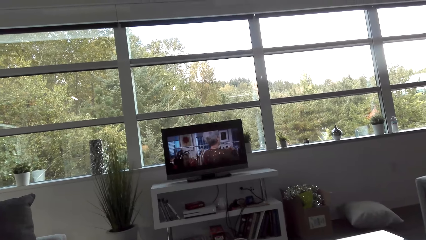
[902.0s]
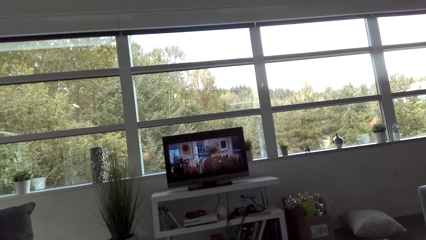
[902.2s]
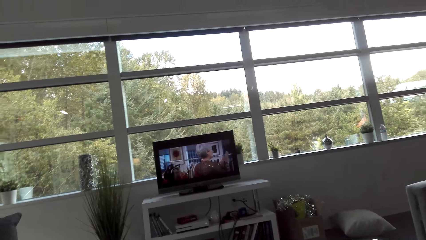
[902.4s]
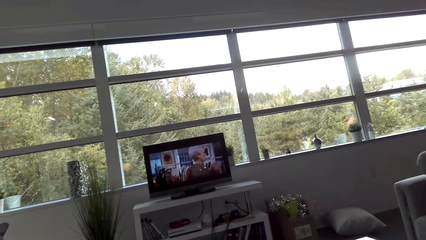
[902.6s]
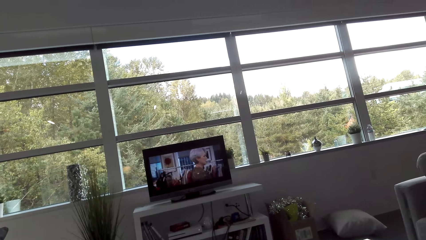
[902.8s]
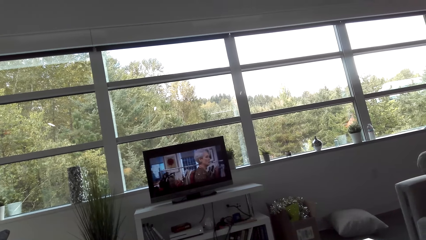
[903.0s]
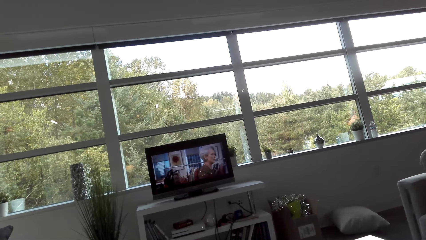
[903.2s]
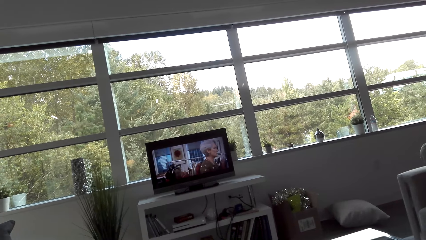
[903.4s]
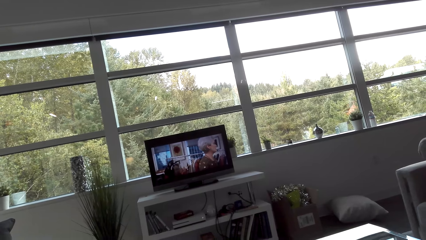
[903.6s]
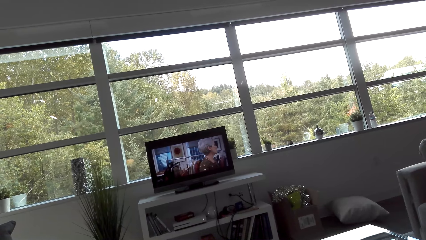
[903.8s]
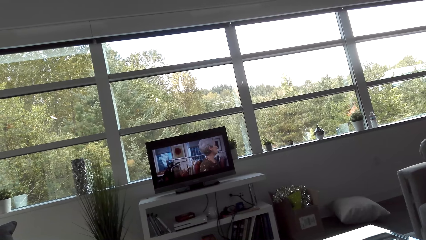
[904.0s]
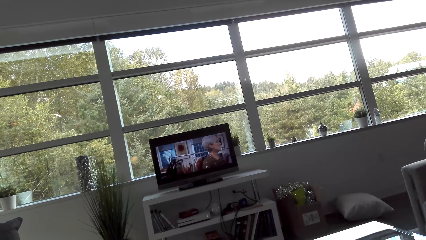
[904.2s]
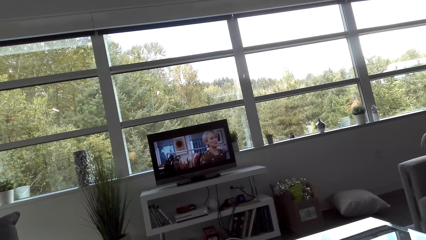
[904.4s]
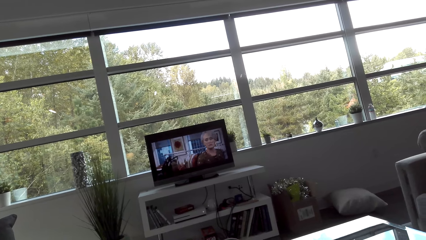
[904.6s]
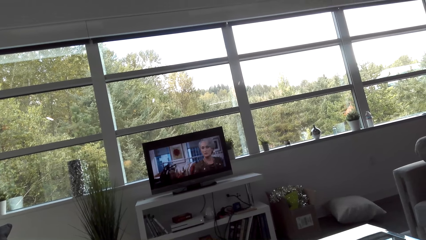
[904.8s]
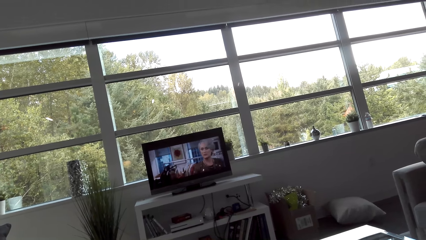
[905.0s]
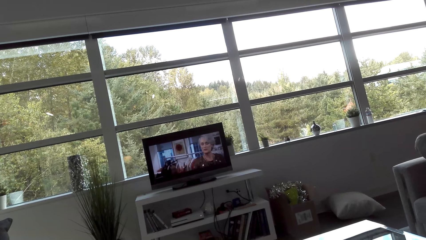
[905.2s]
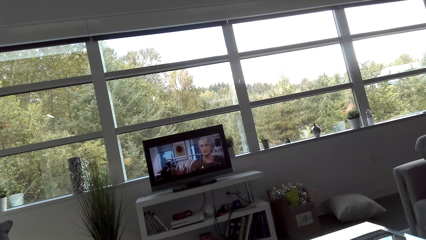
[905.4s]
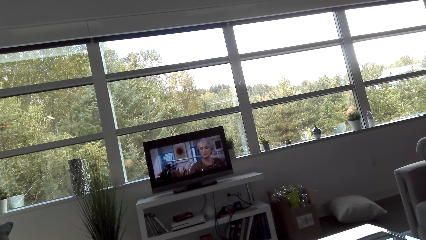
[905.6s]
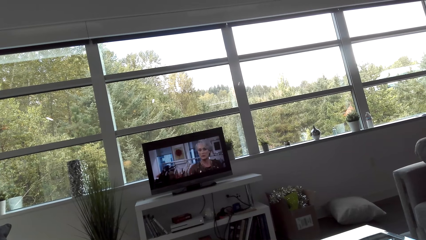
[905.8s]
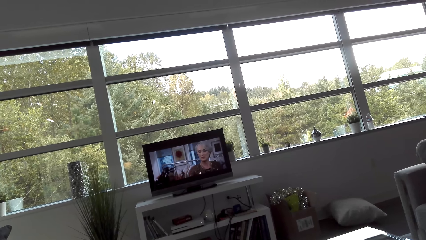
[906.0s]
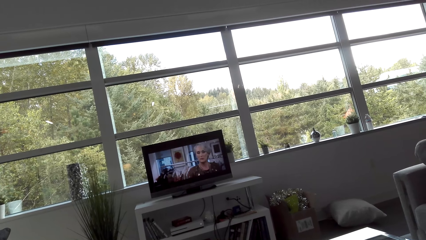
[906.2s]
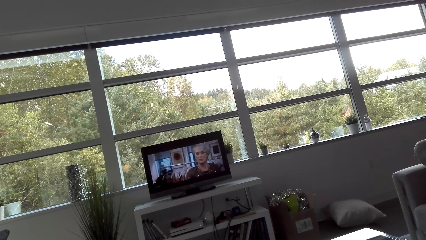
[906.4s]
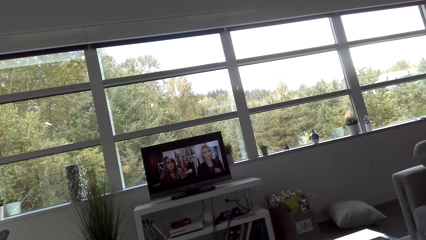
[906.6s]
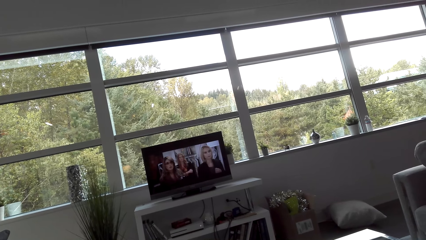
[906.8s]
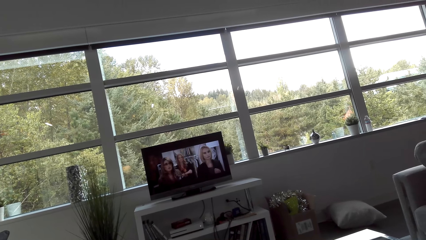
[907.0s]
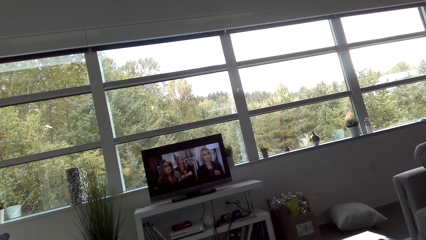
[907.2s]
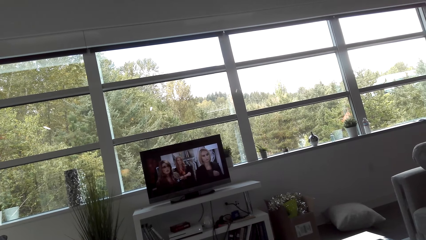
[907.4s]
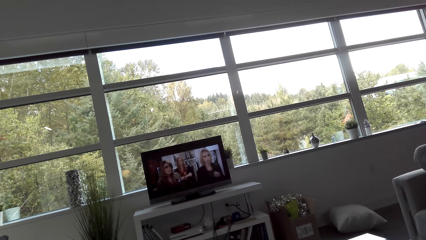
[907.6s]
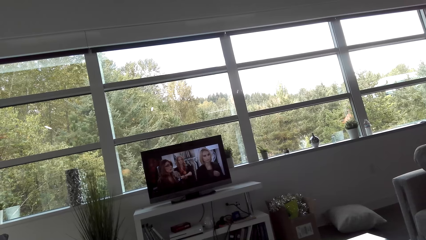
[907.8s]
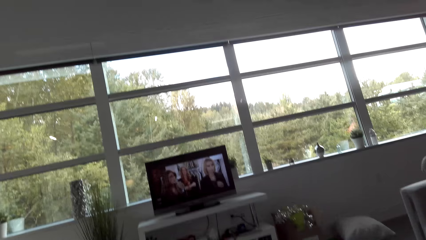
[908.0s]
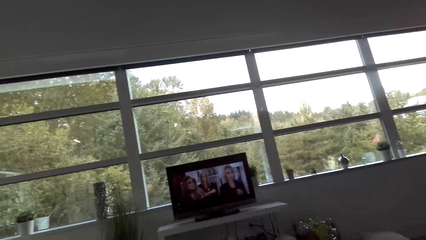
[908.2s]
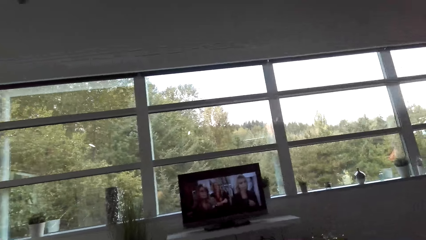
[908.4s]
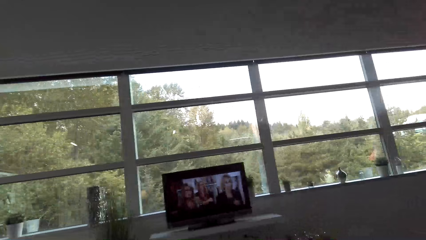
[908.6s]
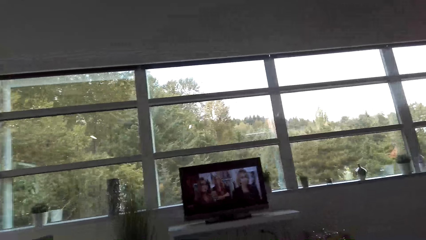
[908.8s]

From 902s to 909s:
The camera wearer watches TV.

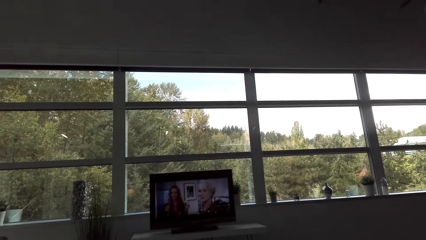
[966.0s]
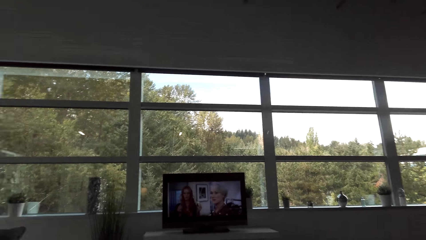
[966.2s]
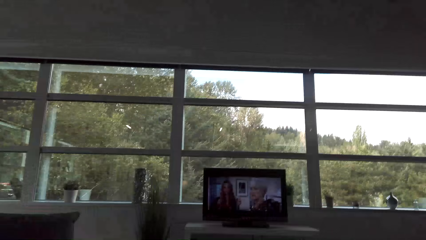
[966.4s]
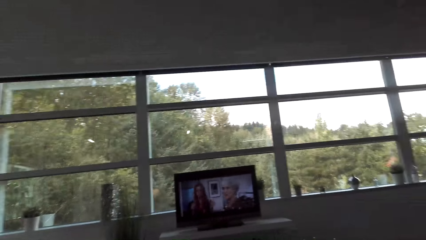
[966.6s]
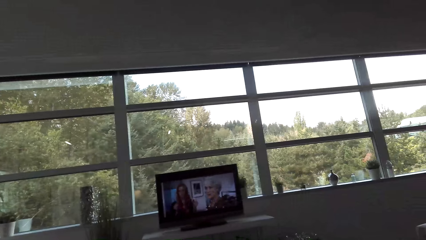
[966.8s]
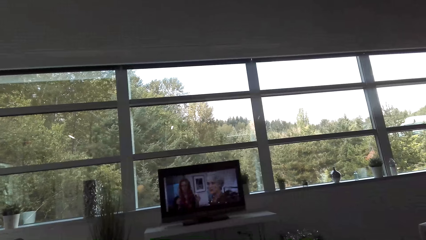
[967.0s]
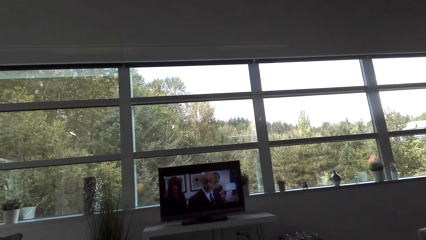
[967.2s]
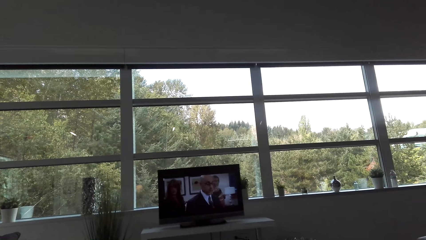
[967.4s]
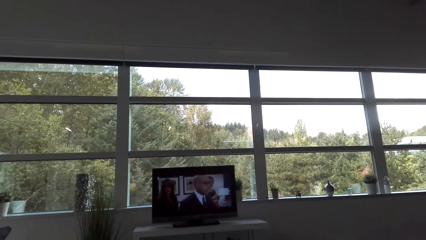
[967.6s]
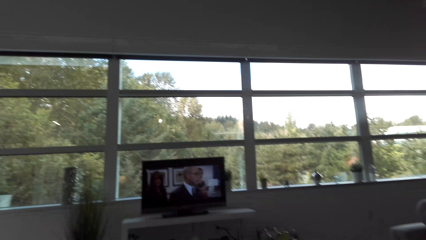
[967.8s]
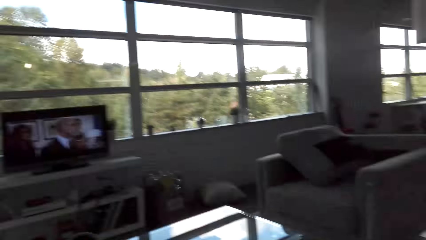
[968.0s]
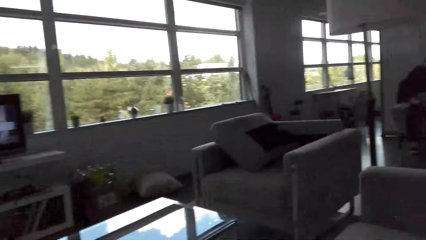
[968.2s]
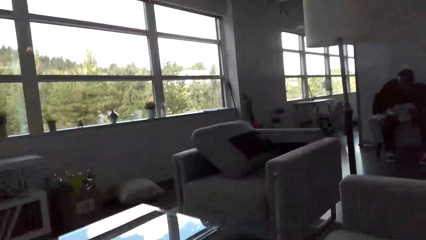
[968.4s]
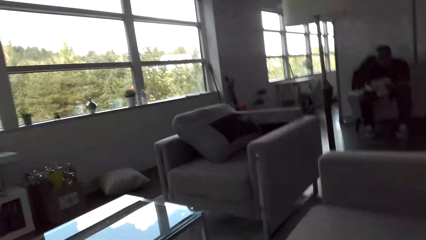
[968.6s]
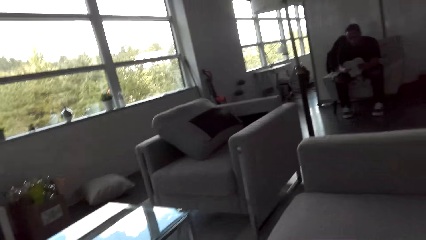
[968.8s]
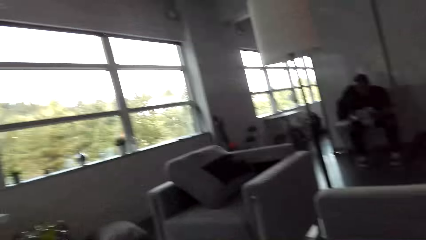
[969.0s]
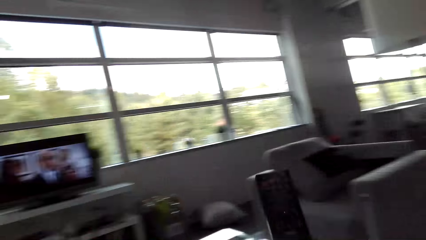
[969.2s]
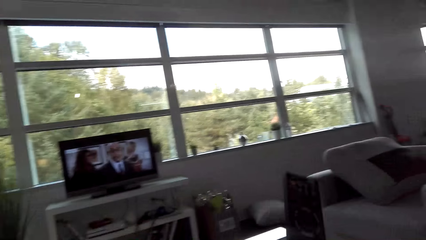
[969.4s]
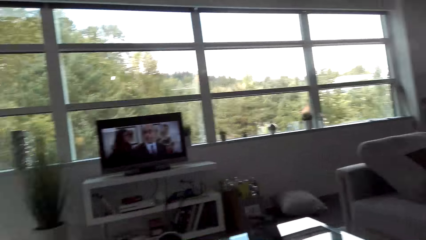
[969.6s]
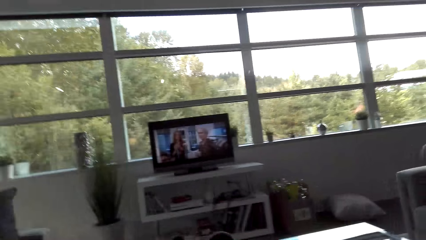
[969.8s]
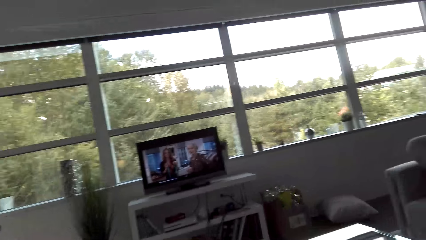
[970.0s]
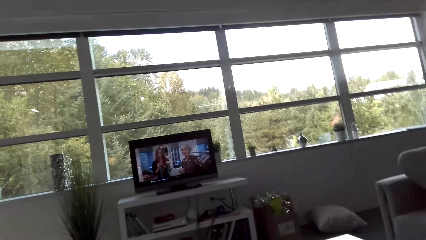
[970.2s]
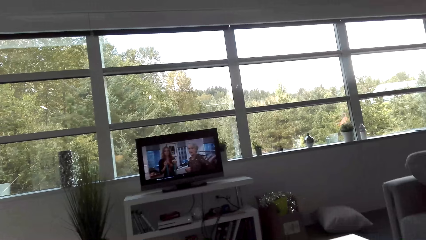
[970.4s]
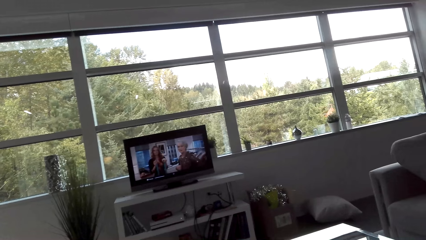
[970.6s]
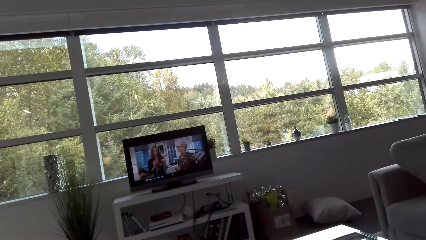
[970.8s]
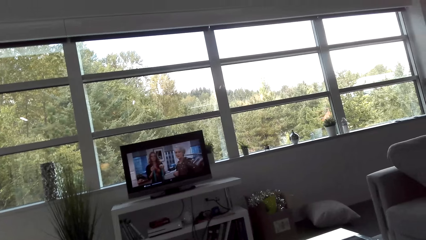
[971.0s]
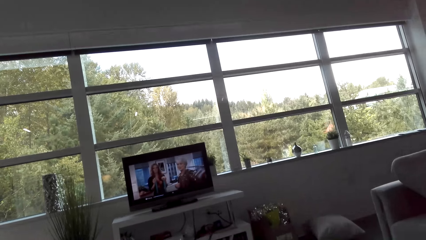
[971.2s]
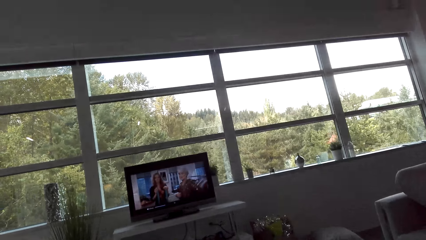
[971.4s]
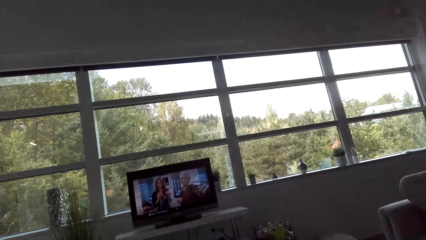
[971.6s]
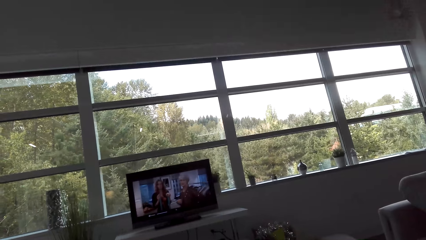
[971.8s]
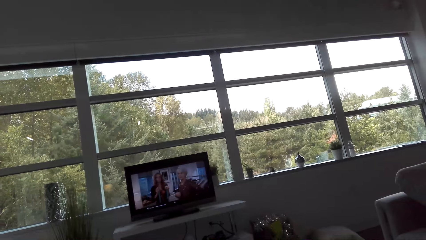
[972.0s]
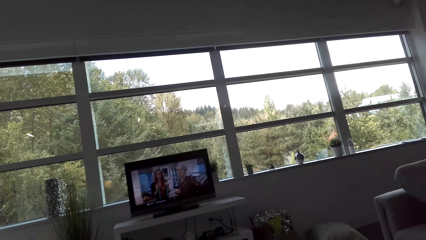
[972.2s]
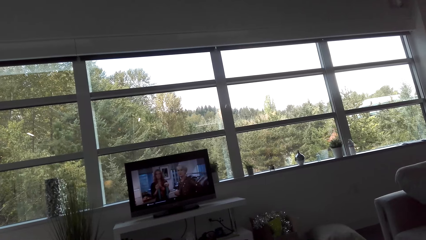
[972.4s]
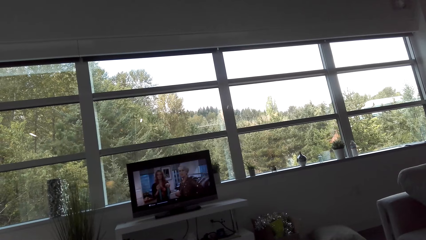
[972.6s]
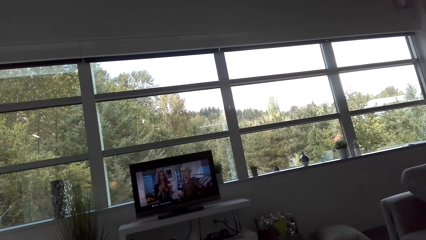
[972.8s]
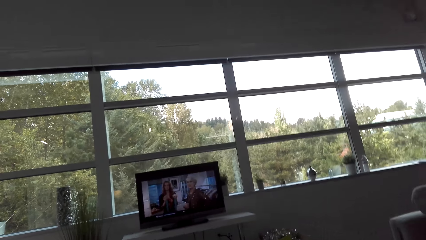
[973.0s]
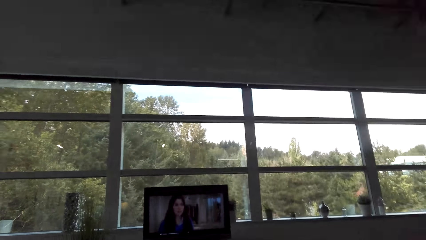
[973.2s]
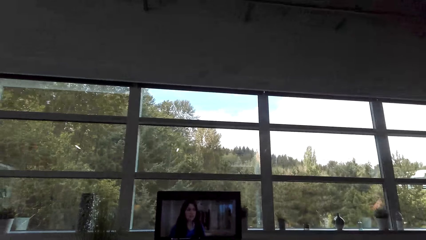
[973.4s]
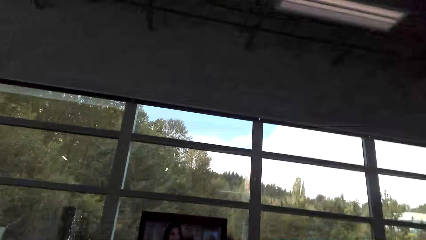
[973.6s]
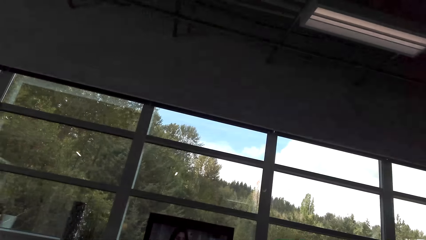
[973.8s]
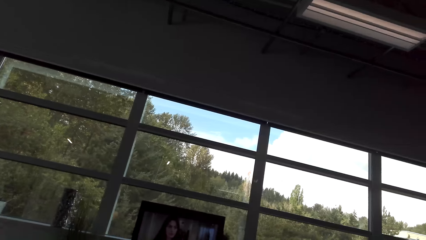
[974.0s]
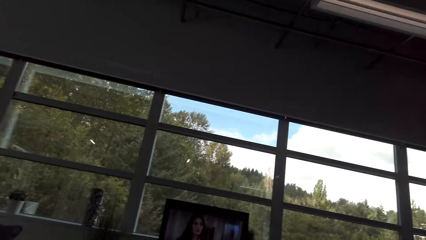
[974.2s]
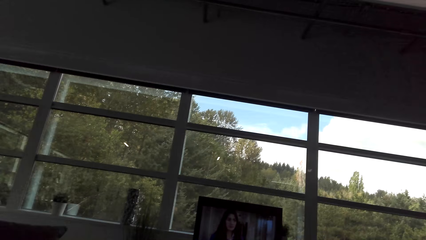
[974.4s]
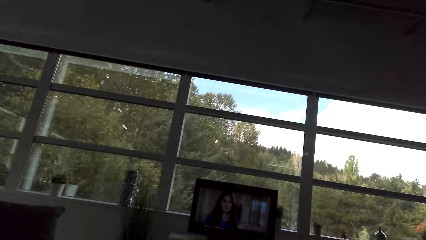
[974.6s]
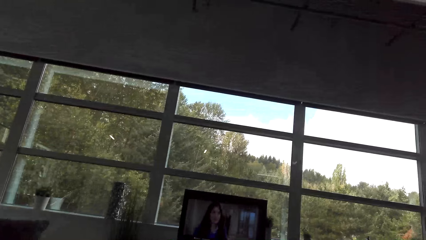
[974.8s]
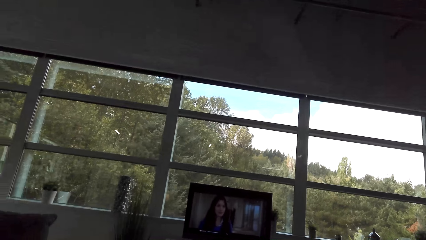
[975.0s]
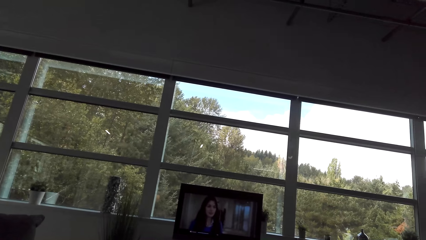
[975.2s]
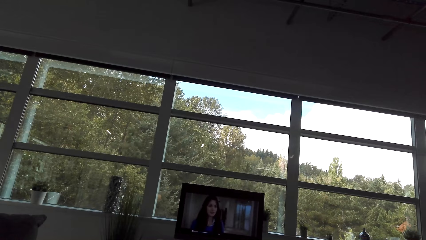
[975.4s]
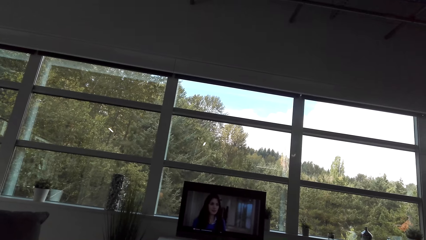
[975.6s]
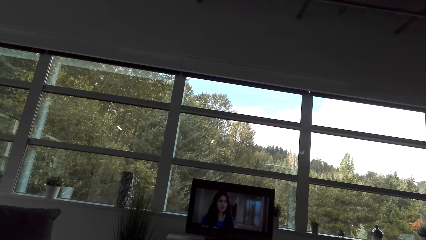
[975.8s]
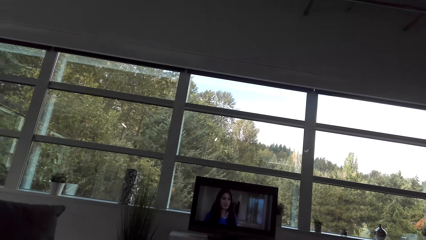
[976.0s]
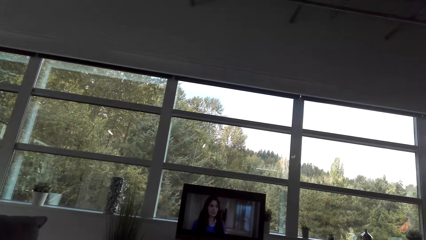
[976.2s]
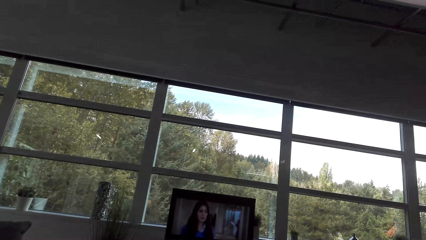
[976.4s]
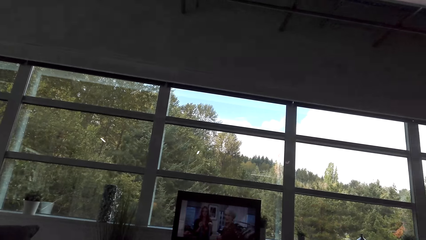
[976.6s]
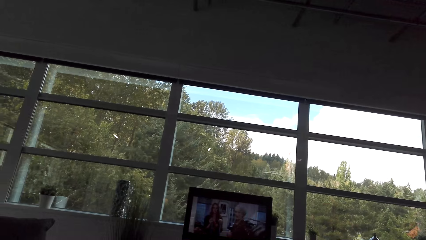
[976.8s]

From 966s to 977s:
The camera wearer converses. They look around. They raise the remote control.
